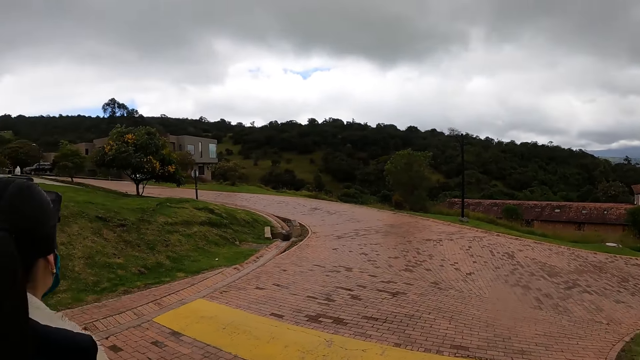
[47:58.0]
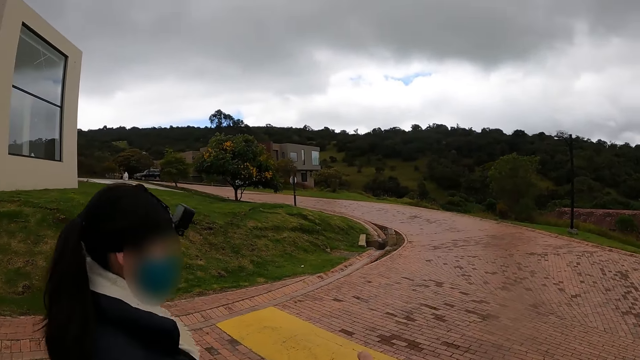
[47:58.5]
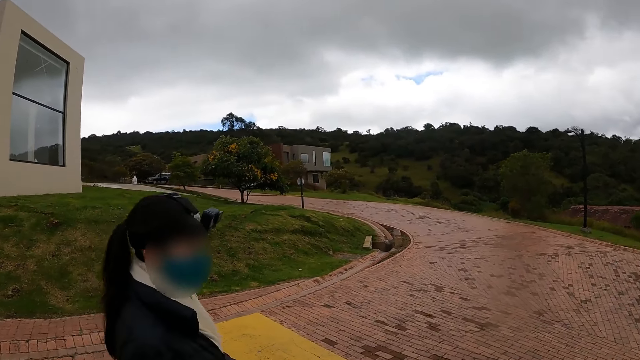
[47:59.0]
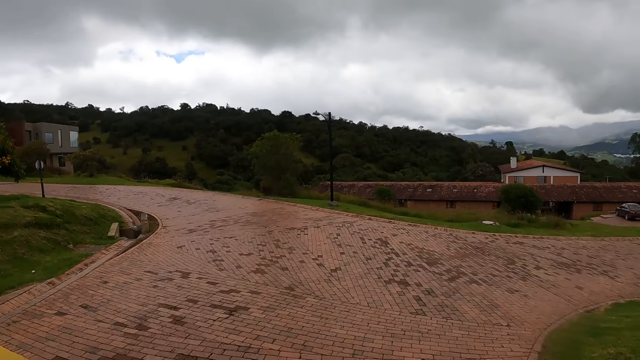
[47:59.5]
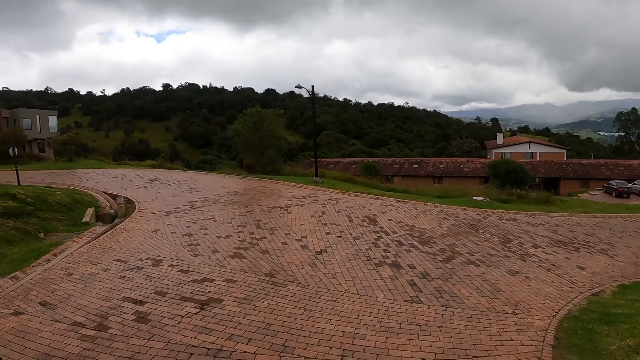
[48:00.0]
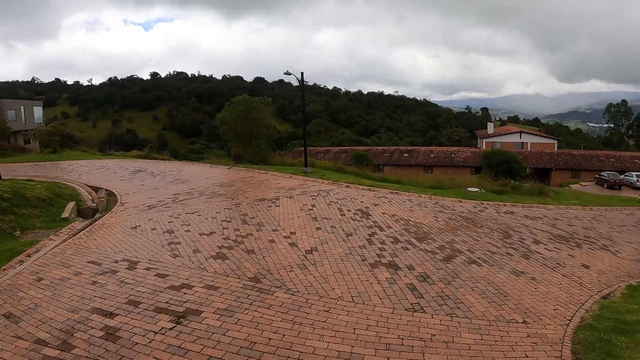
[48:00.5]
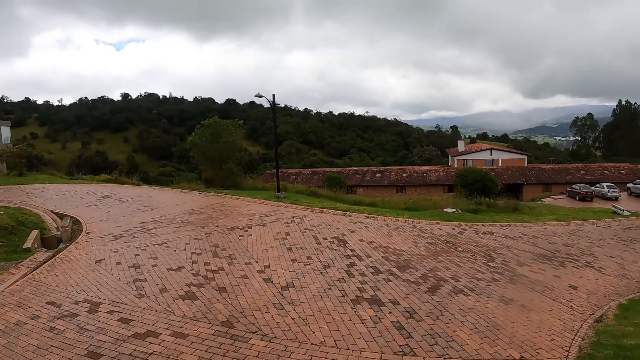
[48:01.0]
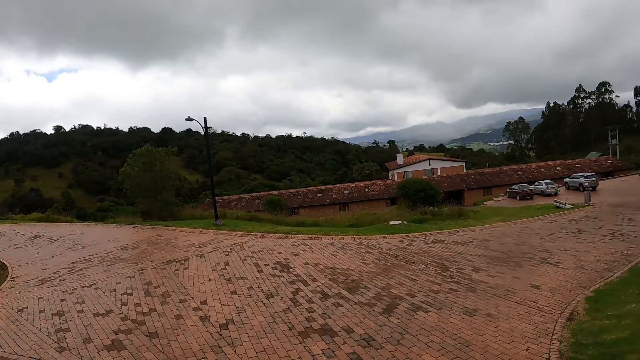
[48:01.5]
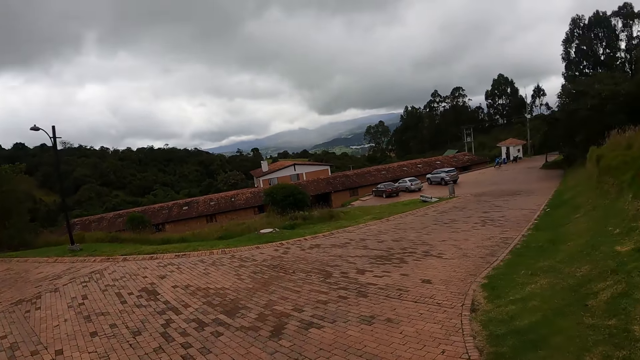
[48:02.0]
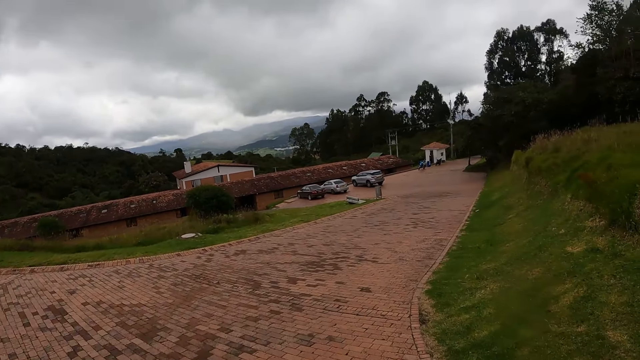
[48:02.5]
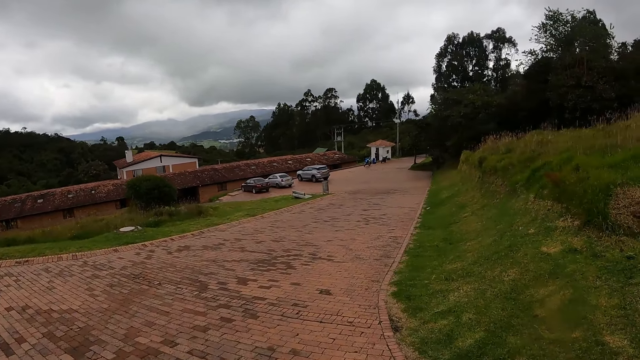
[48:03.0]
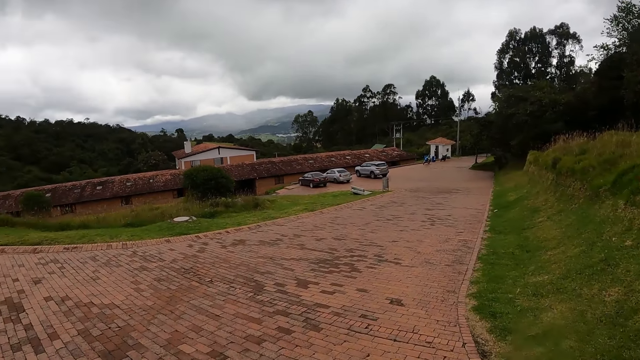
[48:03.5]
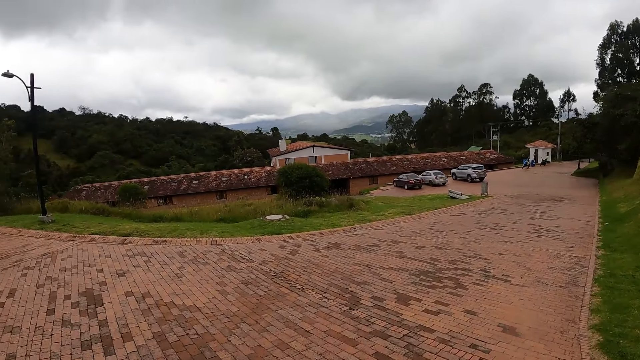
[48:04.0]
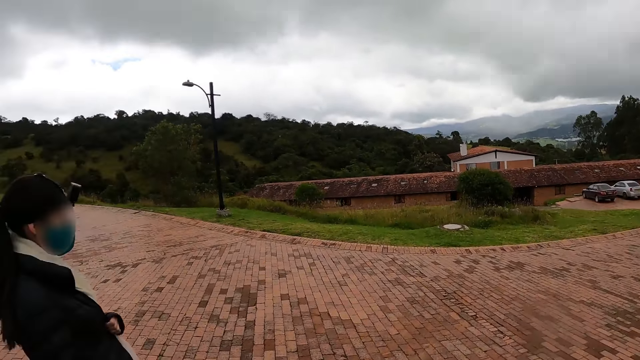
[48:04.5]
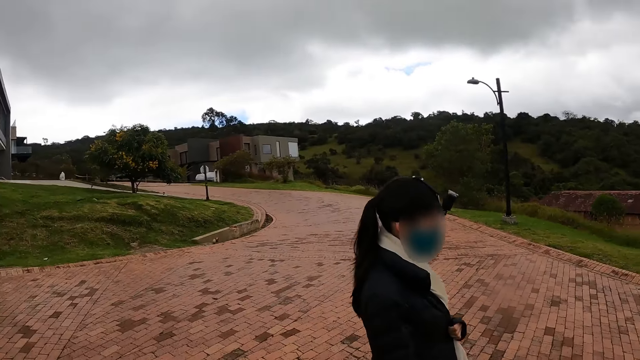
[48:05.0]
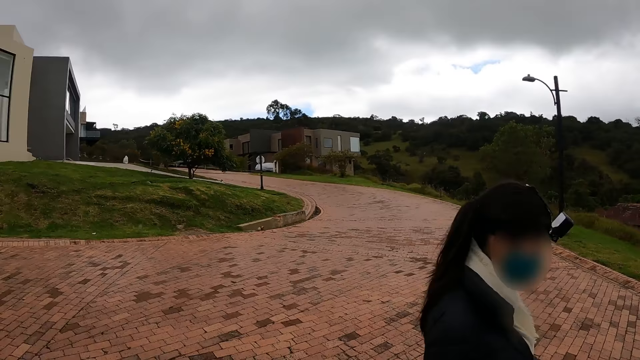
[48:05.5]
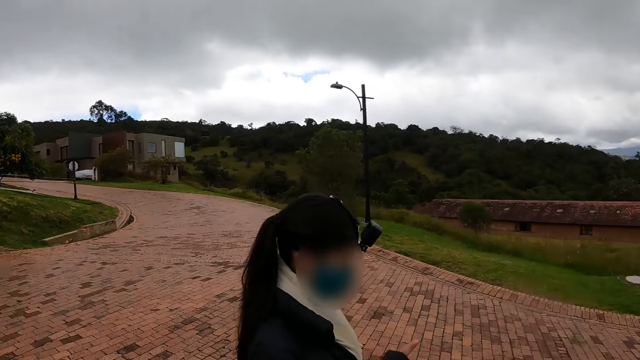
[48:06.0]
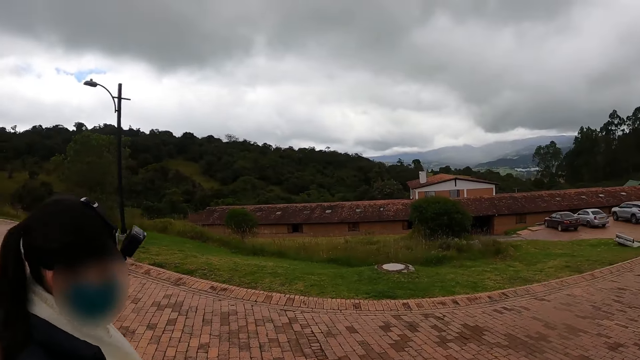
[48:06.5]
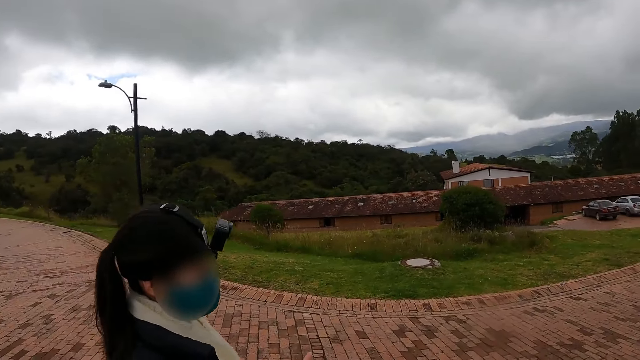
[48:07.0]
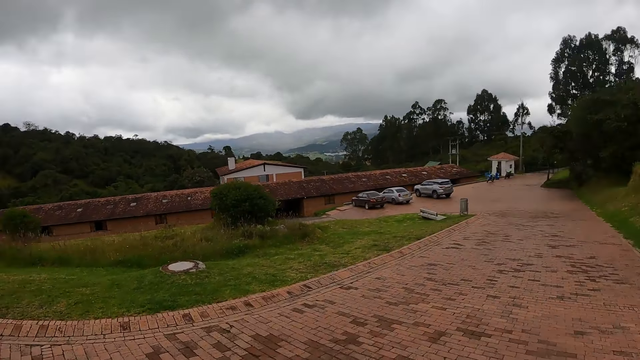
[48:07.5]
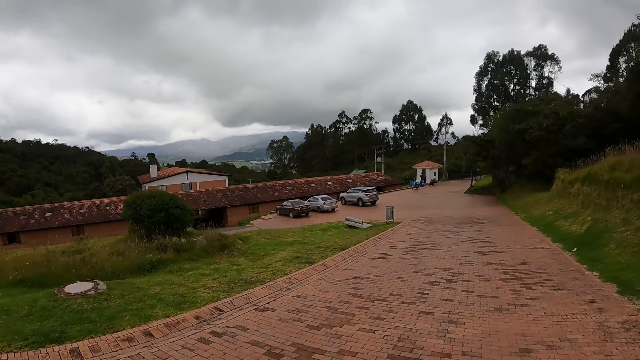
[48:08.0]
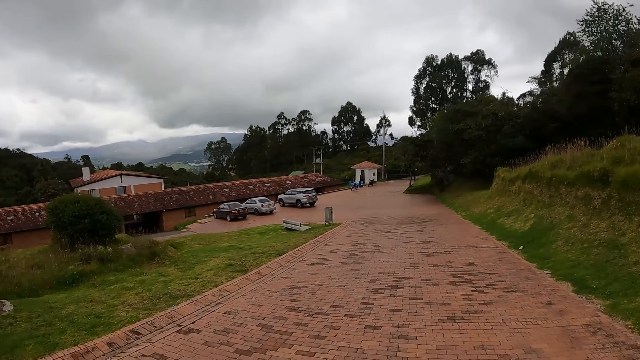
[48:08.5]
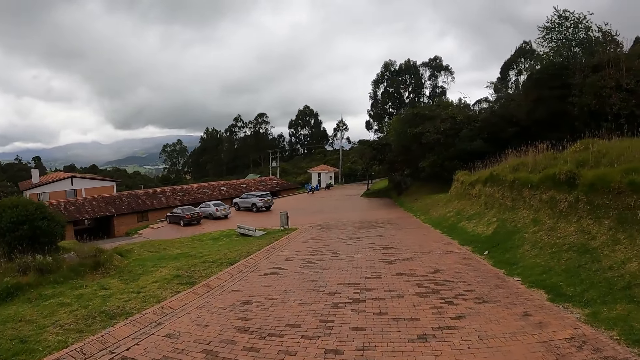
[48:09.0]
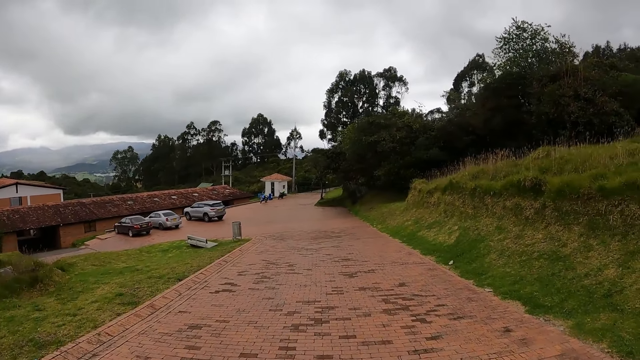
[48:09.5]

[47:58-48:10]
The person walks on the road with the camera wearer.

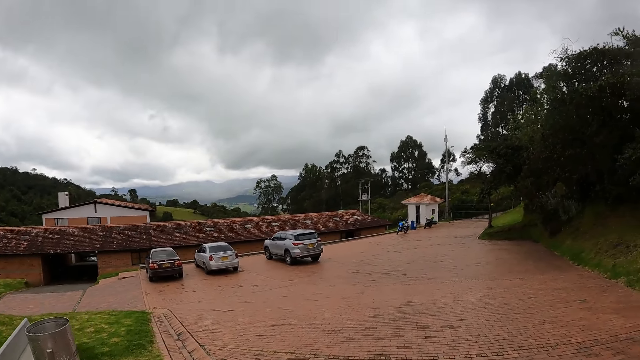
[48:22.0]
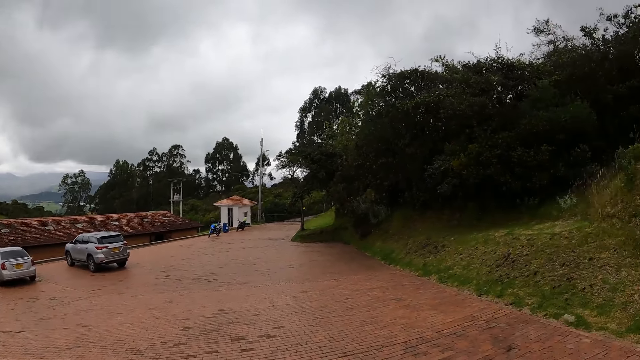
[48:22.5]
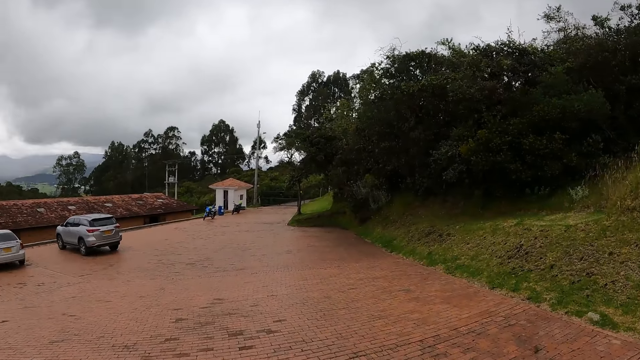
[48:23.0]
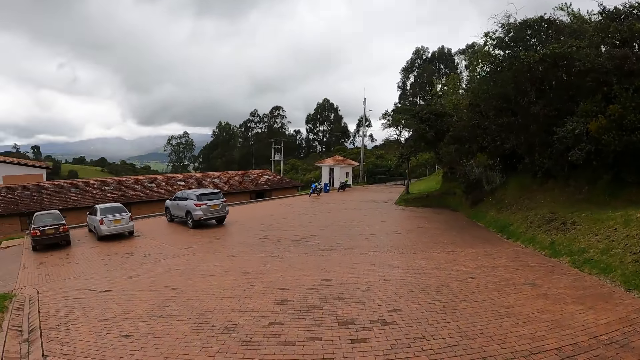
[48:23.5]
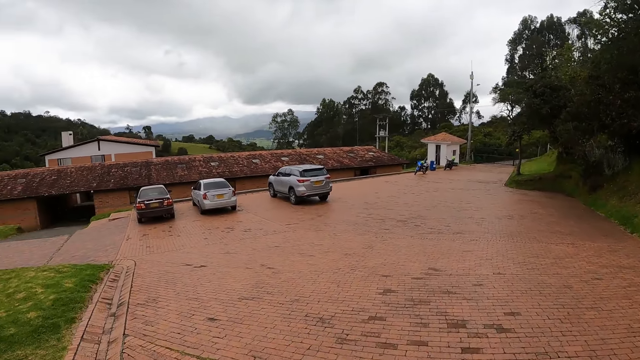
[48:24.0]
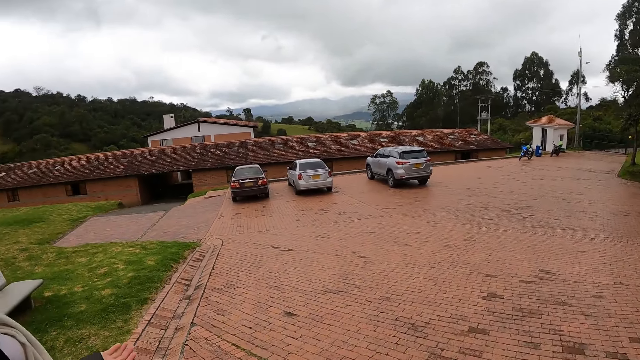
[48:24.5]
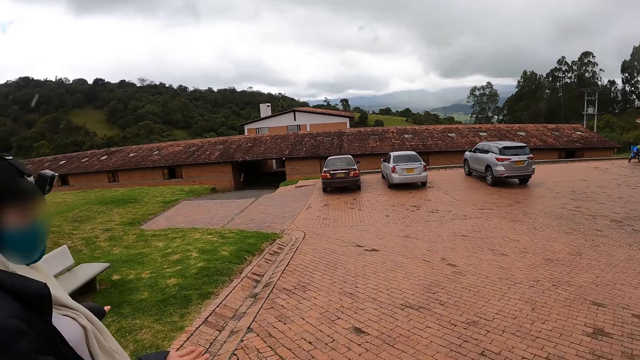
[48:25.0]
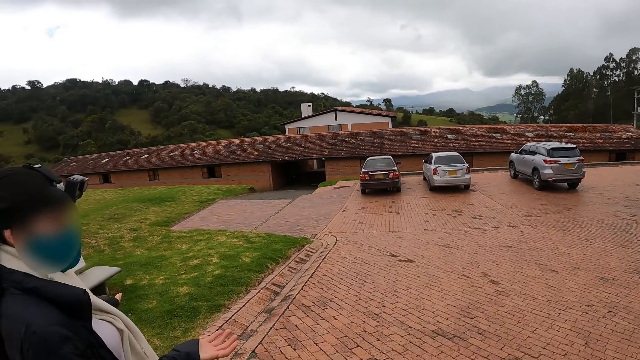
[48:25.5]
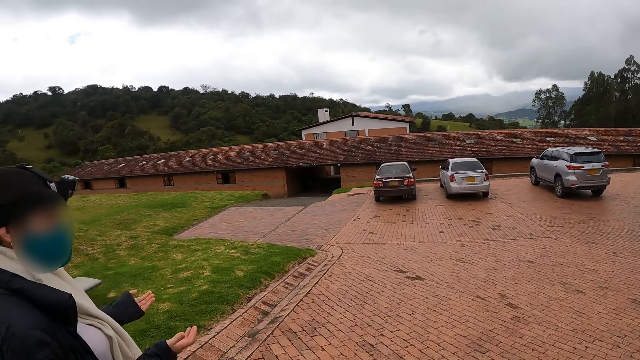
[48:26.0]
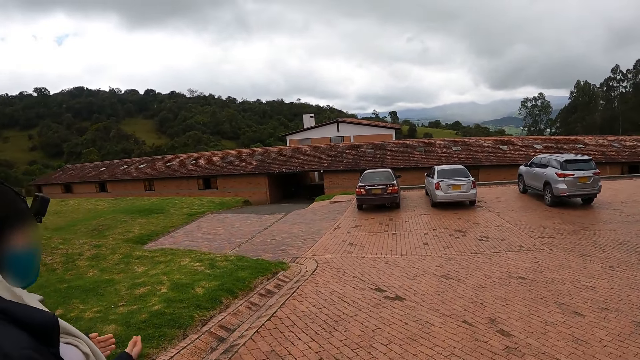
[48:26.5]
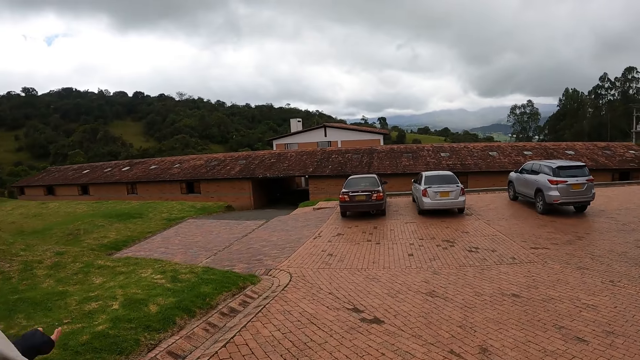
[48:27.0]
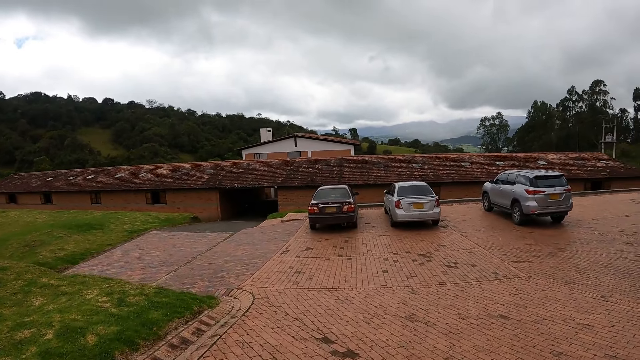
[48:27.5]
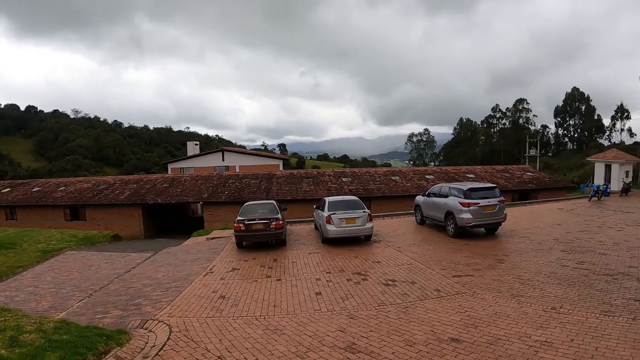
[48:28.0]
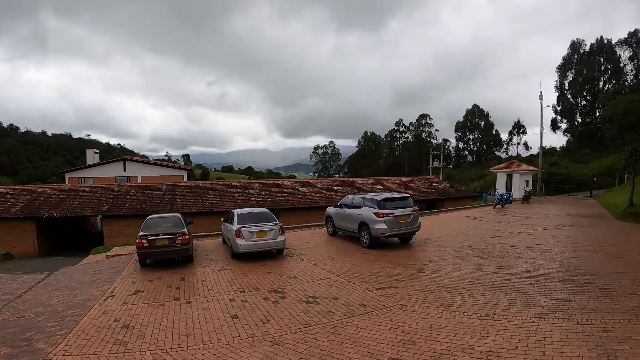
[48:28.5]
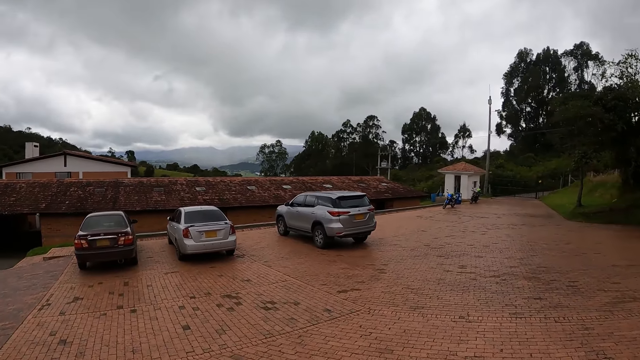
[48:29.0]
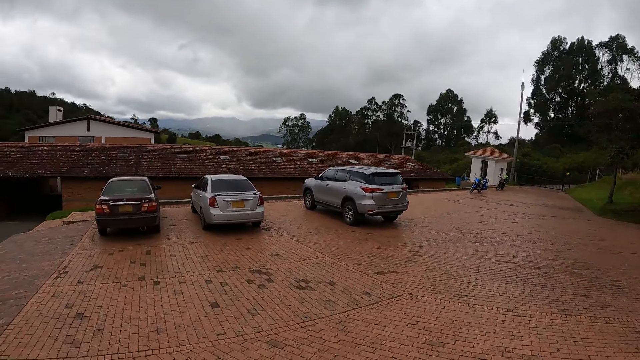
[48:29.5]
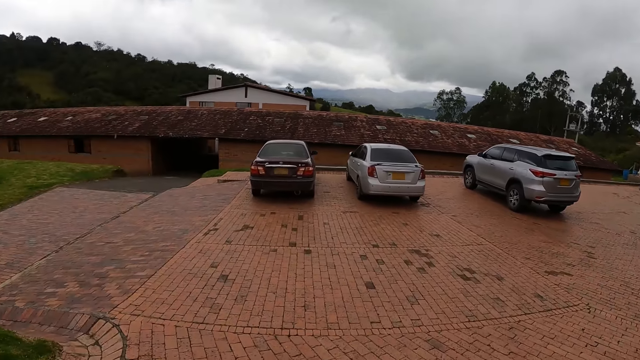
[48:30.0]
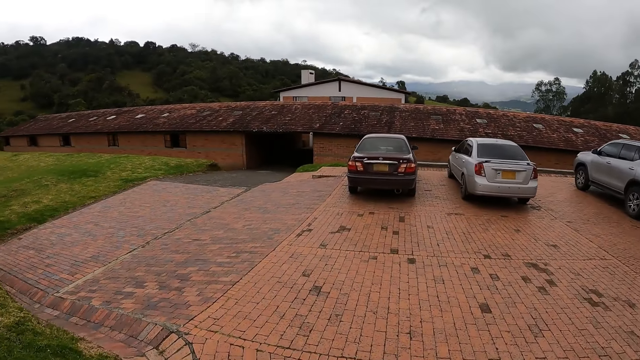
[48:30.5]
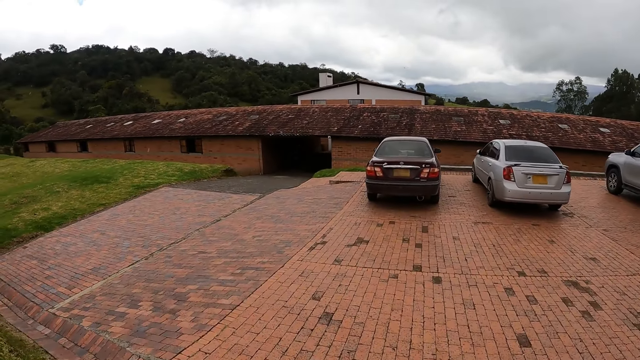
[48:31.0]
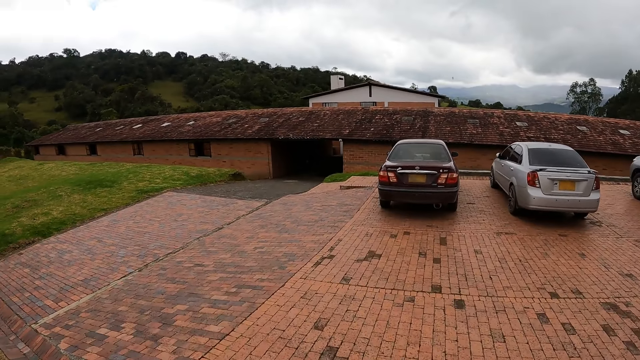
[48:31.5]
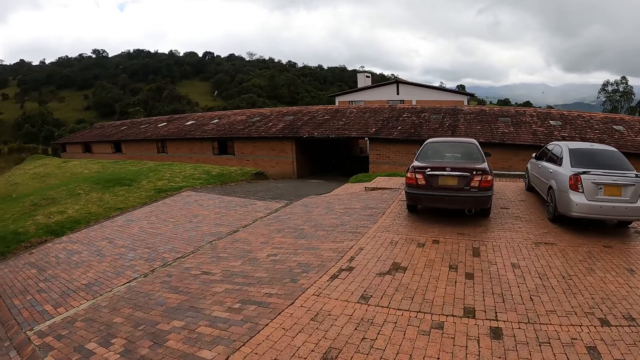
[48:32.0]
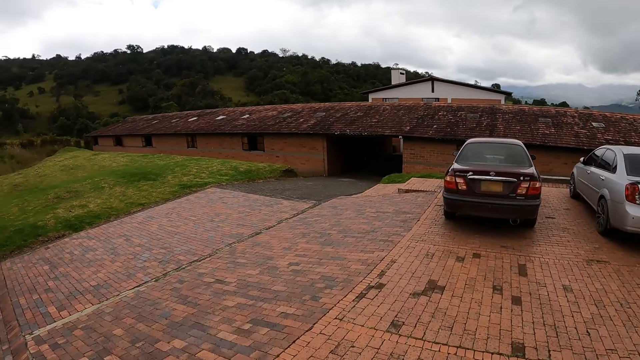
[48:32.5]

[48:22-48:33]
The person gestures.
